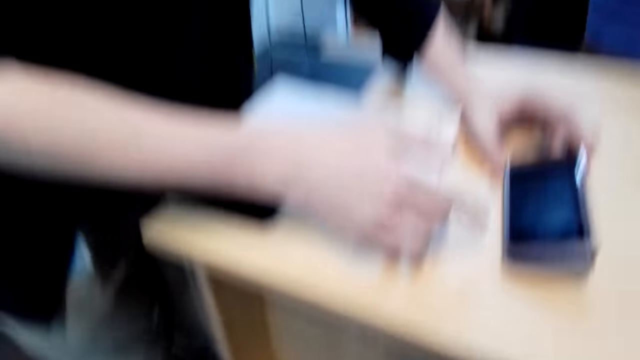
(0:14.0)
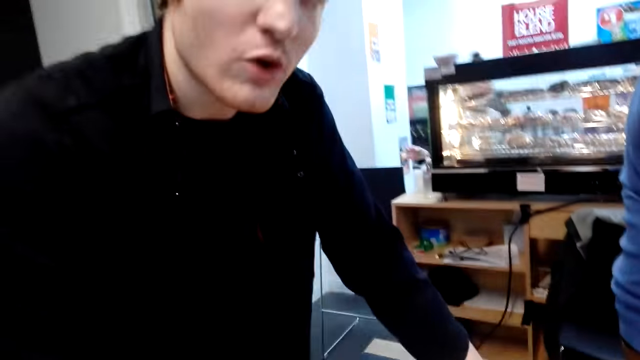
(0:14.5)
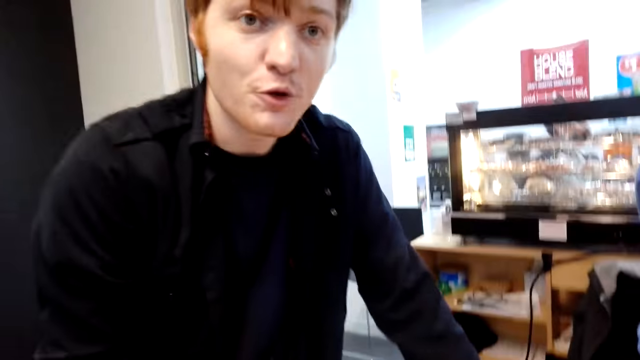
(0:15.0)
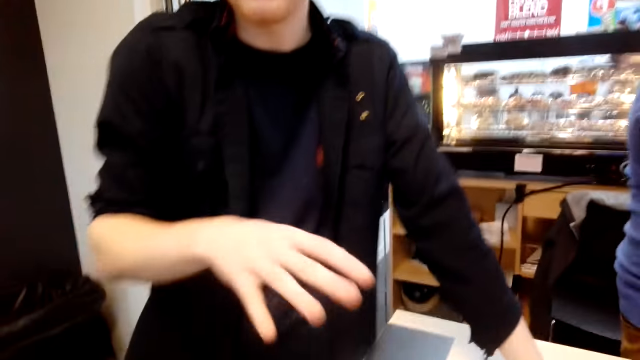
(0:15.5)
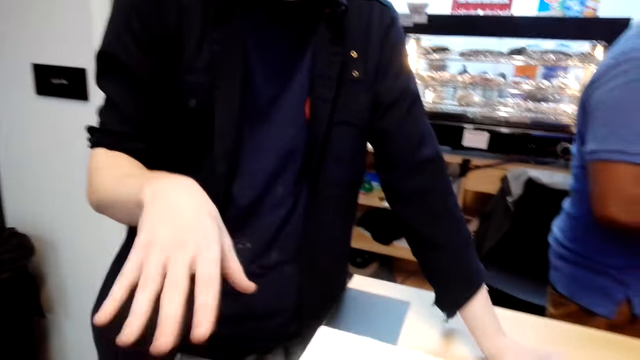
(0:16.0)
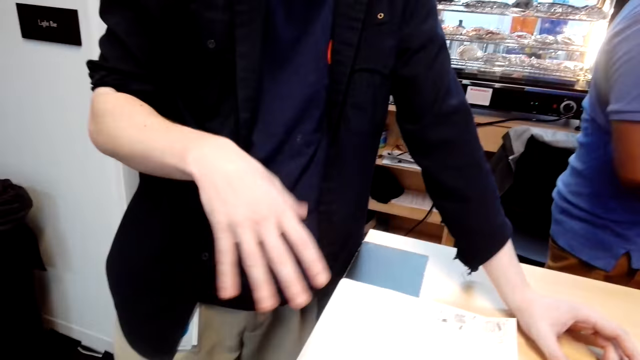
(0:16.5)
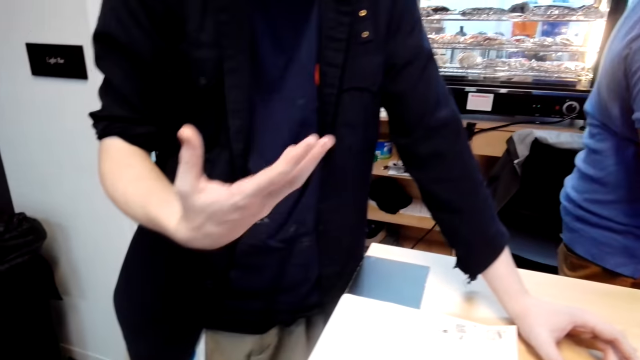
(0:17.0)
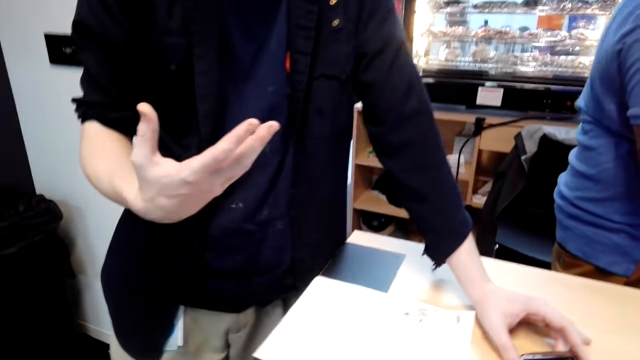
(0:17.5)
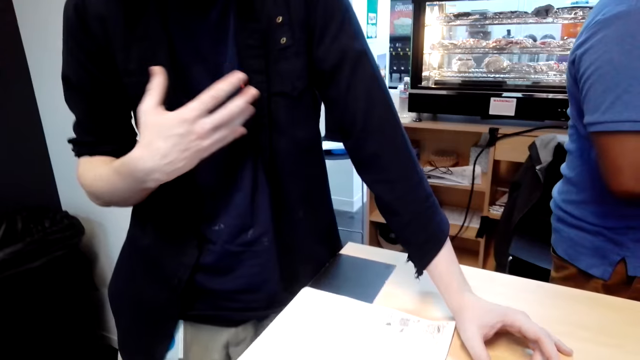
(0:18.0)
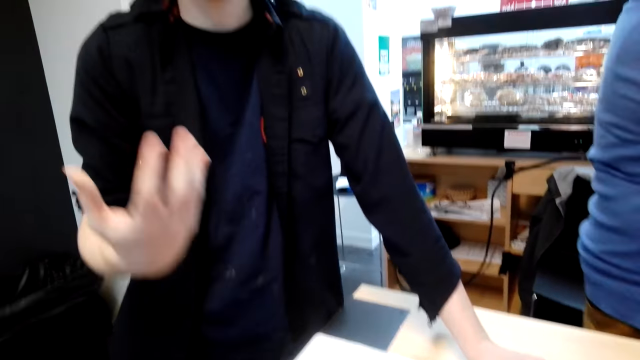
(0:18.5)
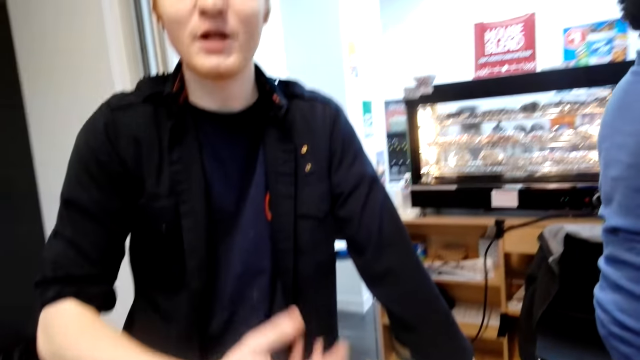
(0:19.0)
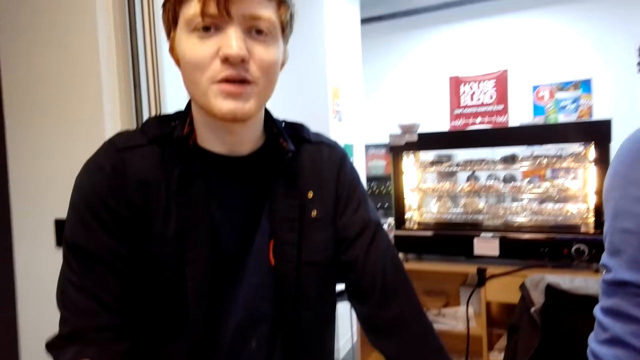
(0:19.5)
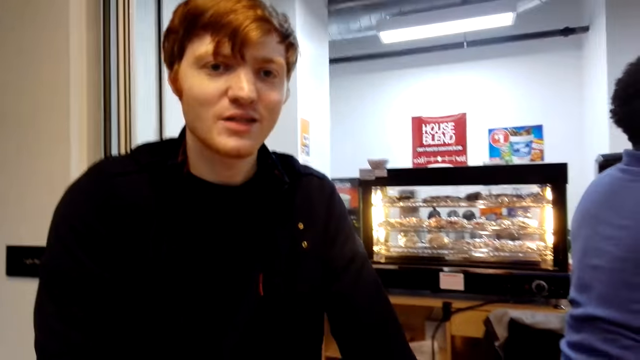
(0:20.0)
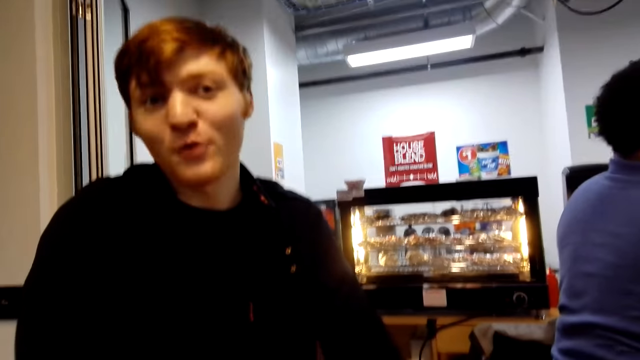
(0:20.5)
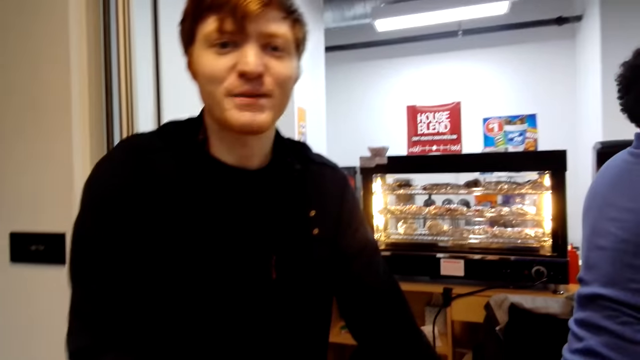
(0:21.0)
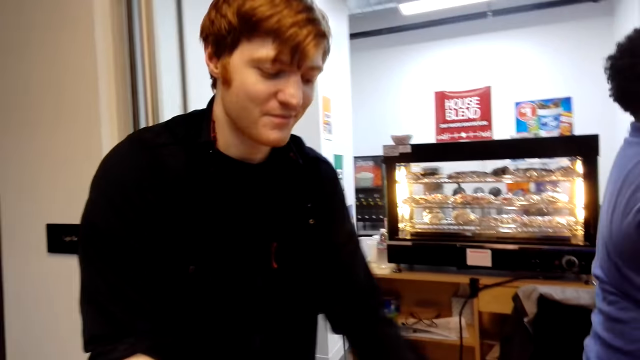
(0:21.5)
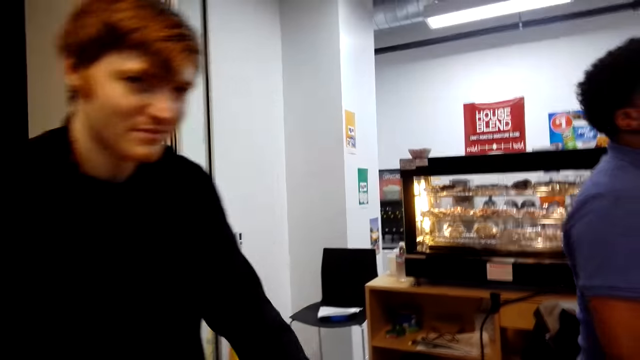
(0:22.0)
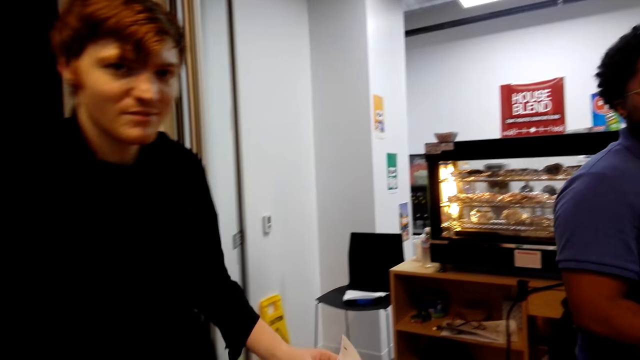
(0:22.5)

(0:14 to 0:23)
A man talks to the camera wearer and uses hand gestures.

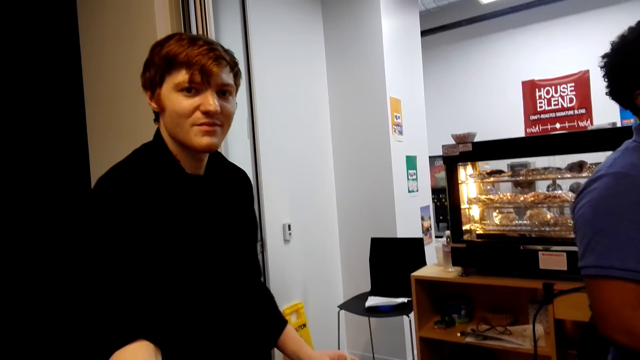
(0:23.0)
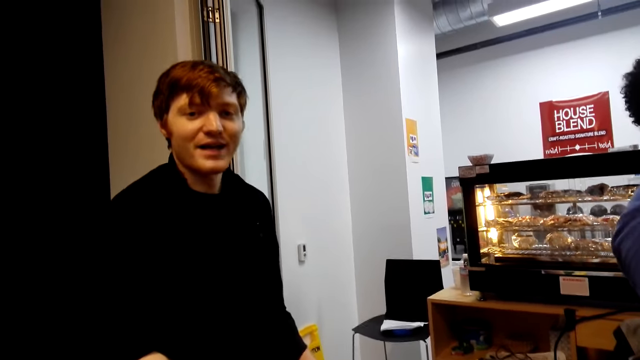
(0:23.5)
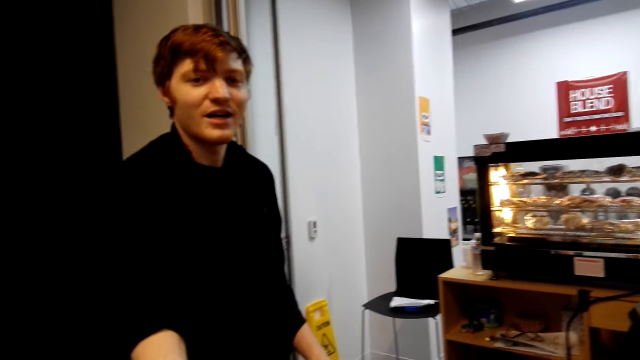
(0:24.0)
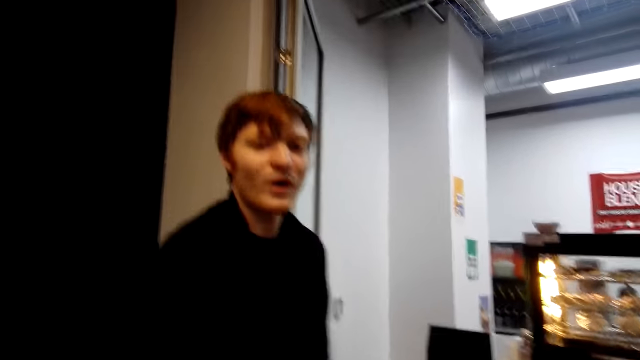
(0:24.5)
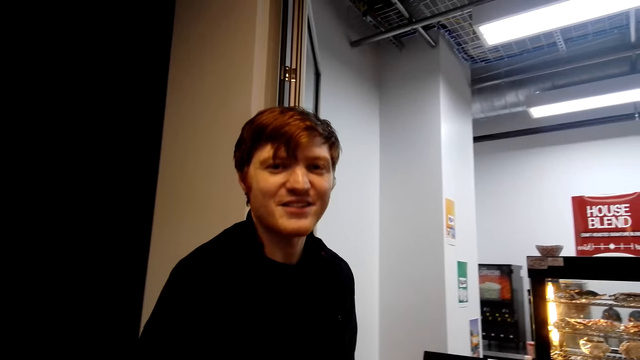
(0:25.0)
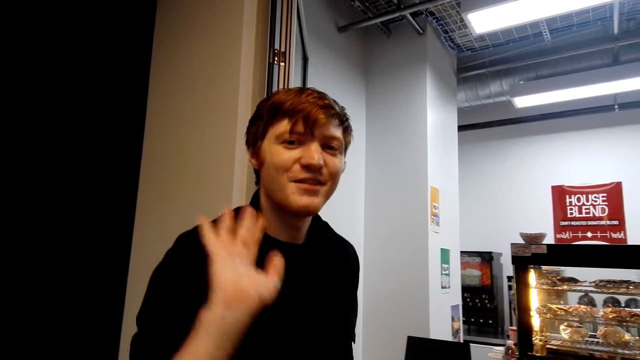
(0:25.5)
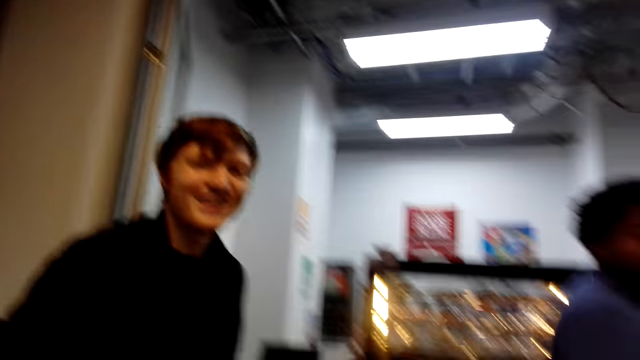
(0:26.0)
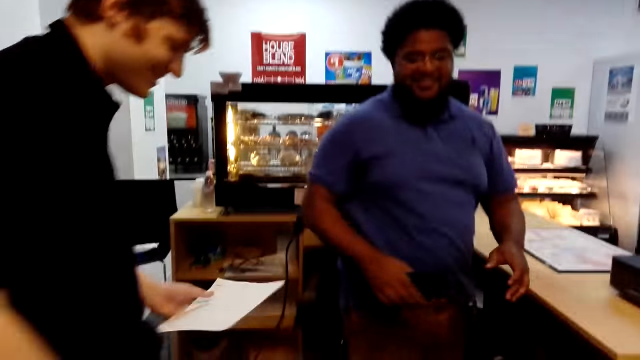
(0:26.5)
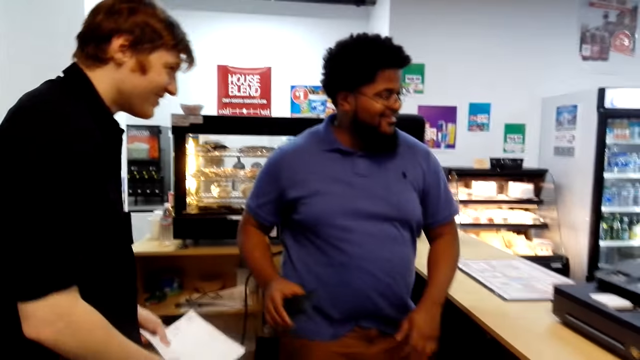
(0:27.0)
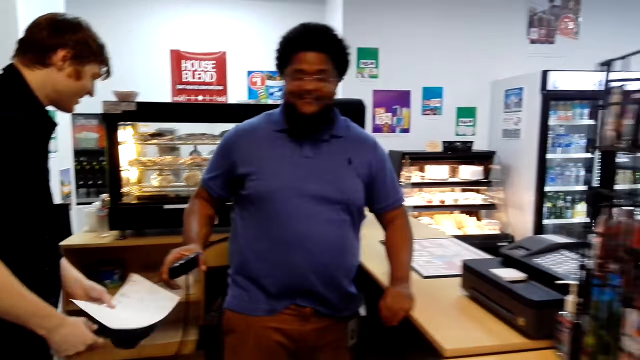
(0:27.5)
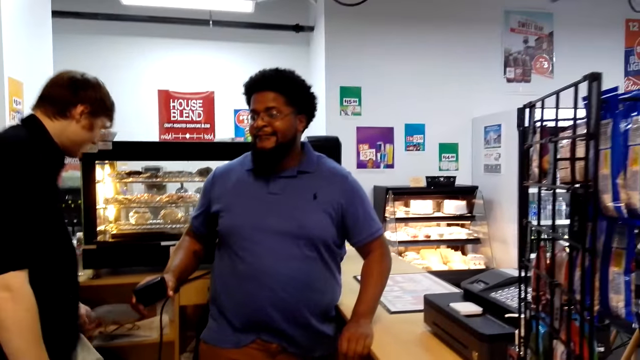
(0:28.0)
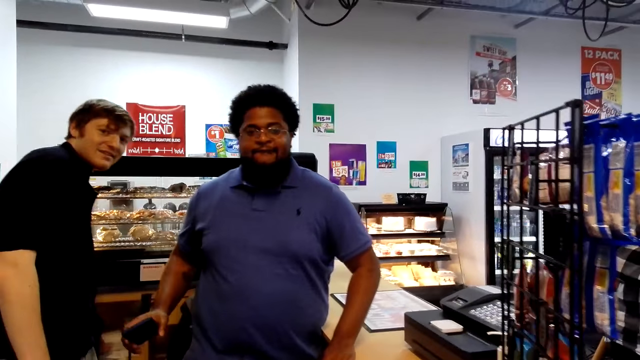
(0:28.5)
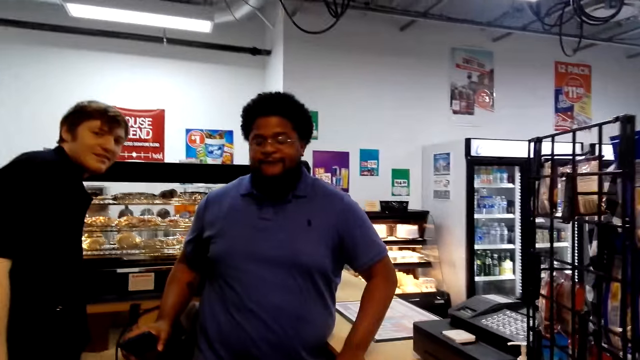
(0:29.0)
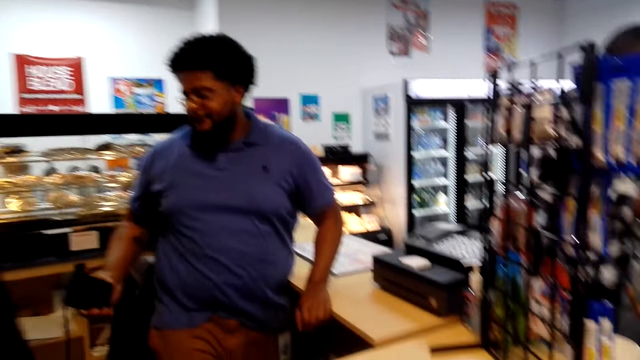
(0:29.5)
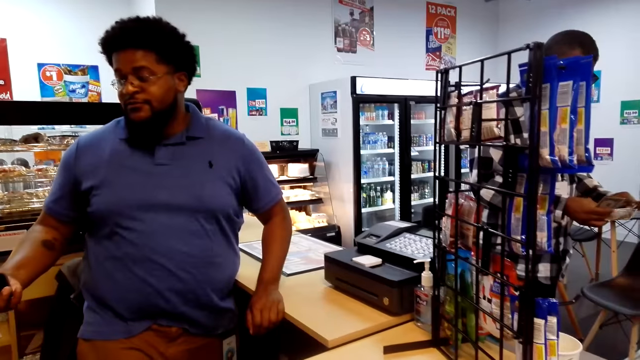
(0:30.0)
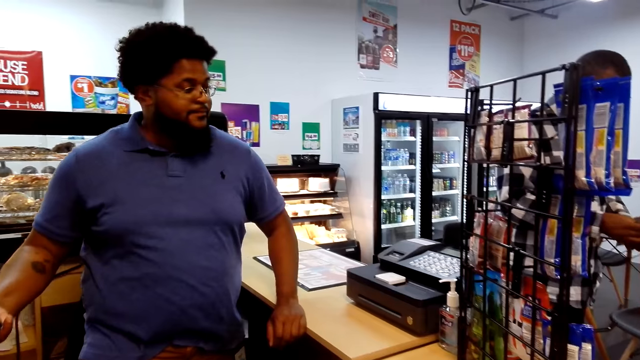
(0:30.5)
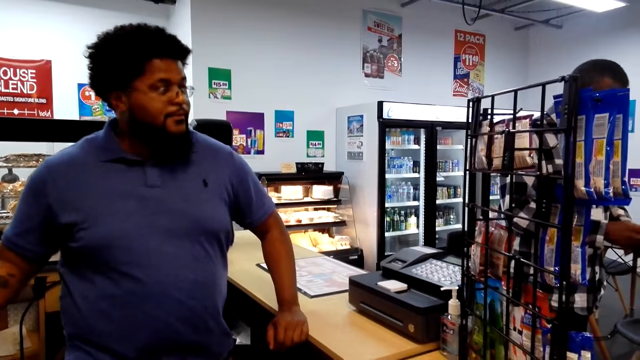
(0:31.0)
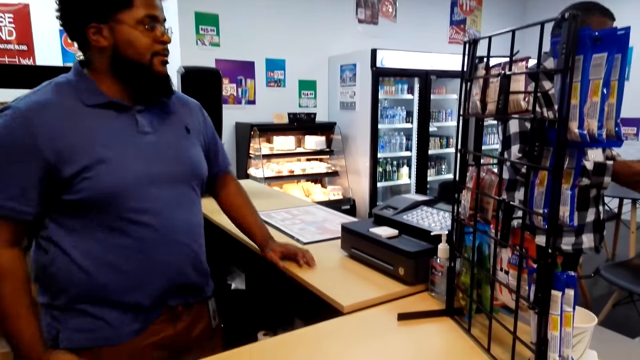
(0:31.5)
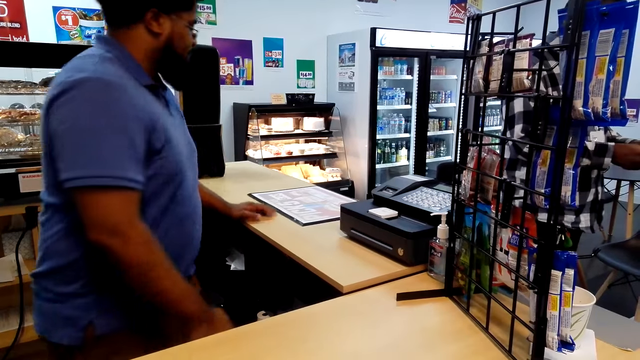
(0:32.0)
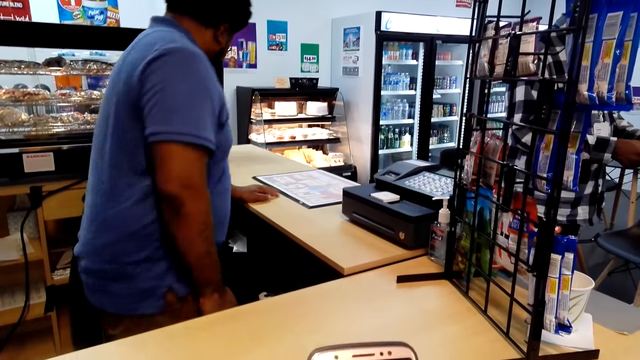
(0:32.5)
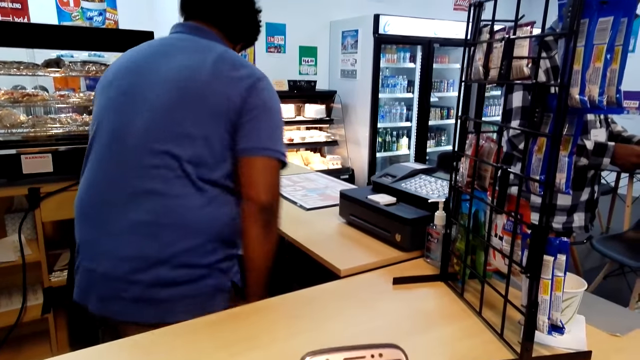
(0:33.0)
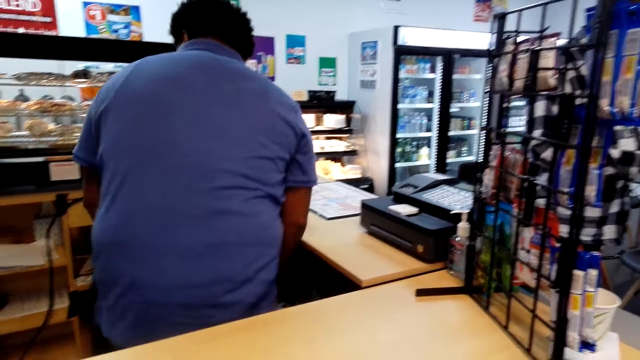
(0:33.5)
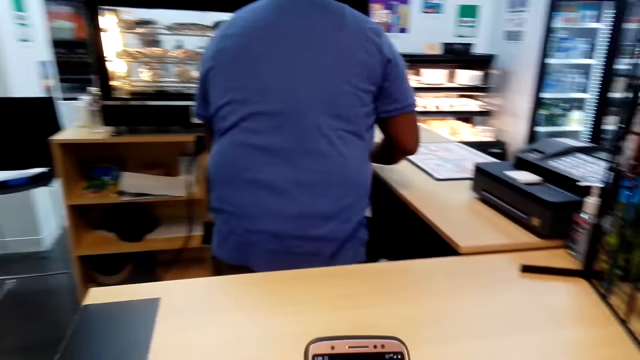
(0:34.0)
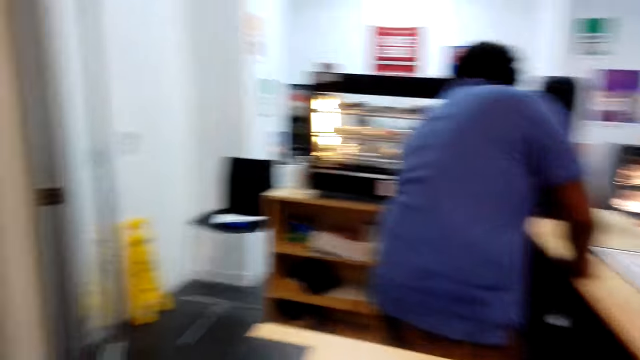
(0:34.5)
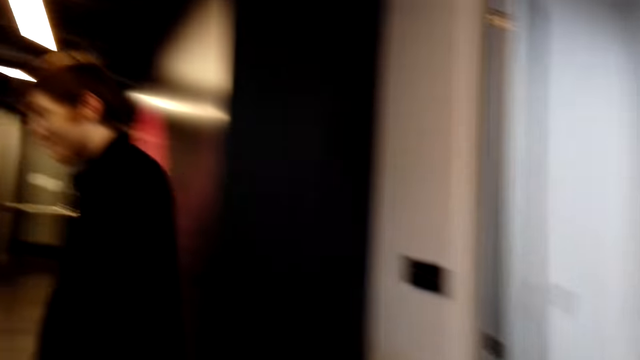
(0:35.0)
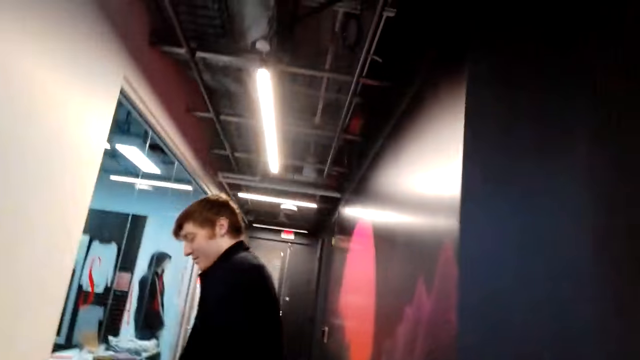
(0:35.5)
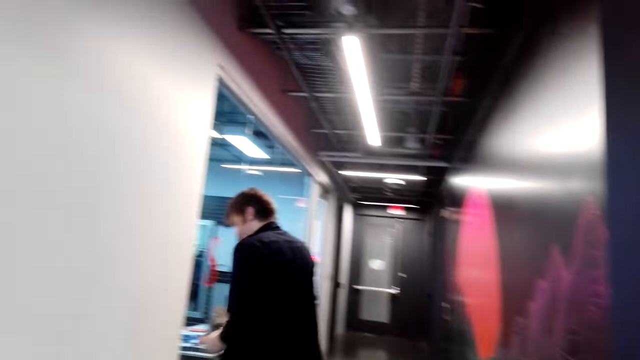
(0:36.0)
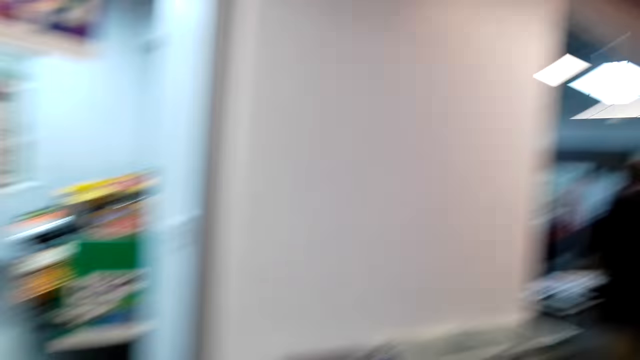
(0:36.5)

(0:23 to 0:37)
The man waves at the camera wearer. The camera wearer holds the phone. The man walks away.
